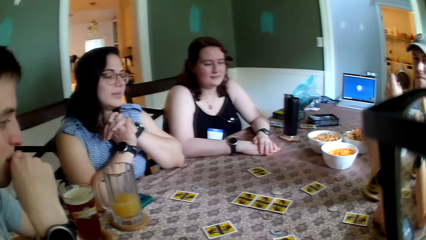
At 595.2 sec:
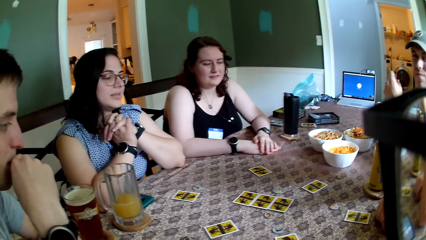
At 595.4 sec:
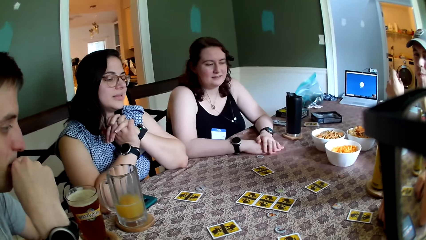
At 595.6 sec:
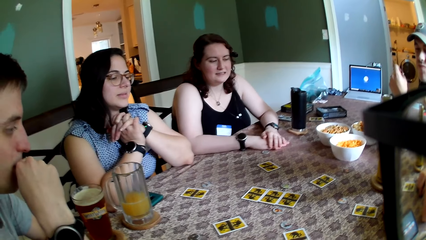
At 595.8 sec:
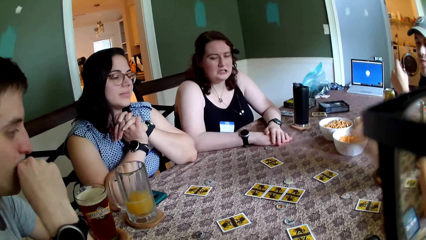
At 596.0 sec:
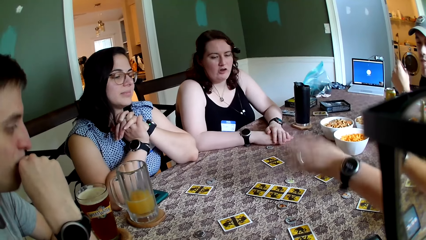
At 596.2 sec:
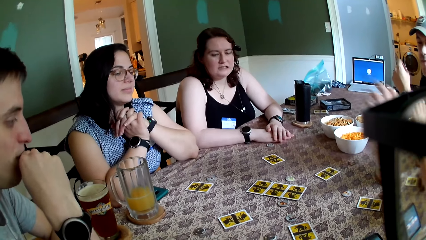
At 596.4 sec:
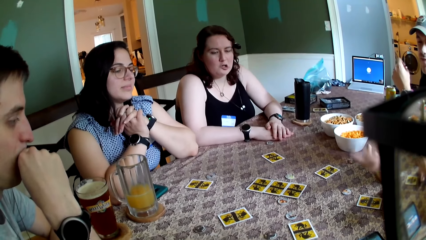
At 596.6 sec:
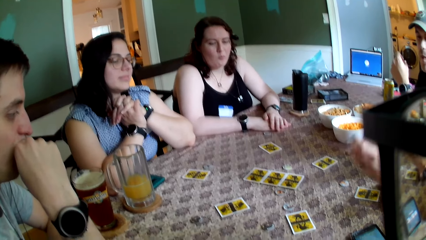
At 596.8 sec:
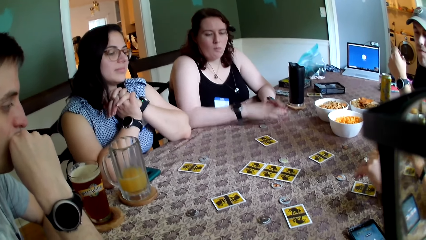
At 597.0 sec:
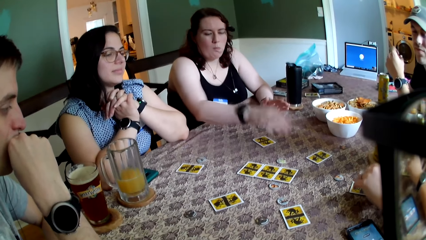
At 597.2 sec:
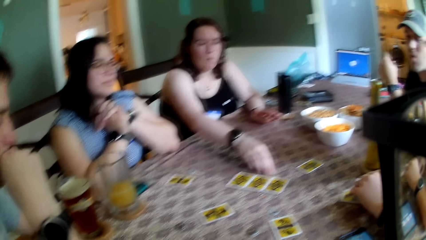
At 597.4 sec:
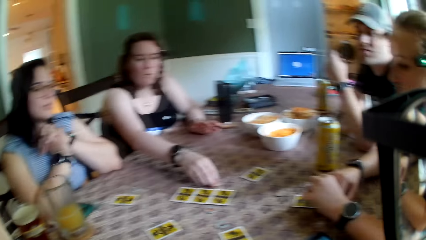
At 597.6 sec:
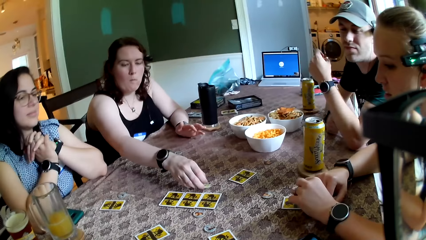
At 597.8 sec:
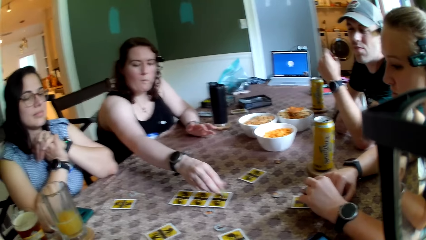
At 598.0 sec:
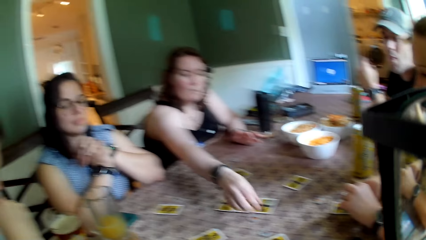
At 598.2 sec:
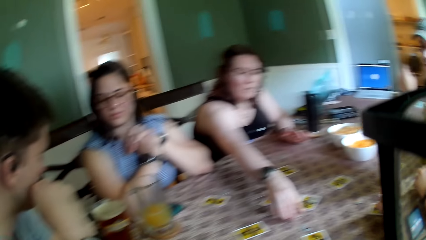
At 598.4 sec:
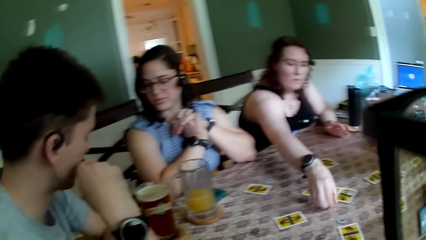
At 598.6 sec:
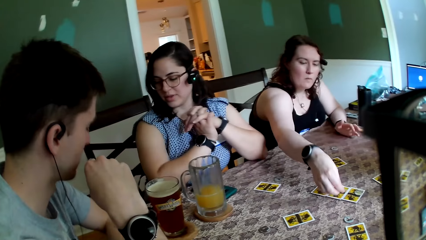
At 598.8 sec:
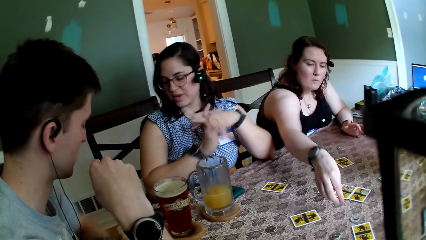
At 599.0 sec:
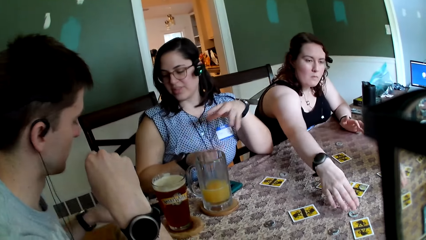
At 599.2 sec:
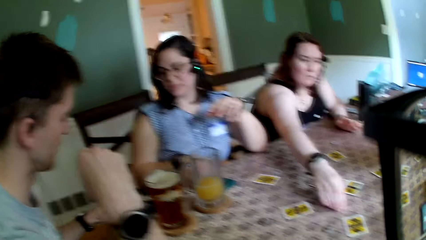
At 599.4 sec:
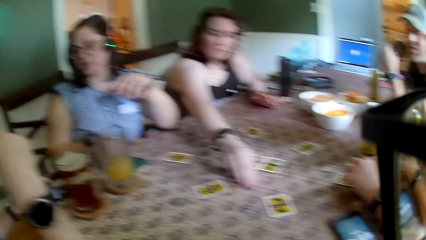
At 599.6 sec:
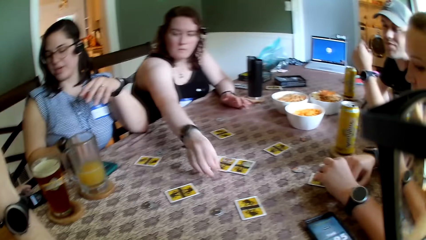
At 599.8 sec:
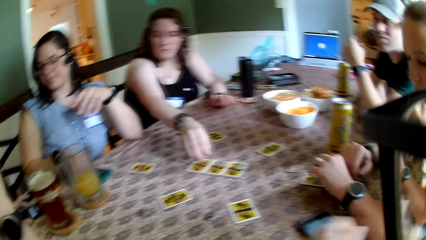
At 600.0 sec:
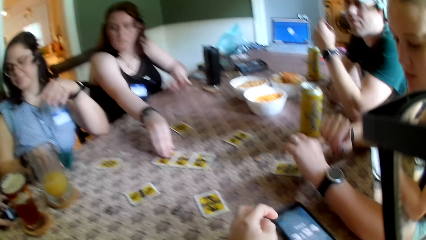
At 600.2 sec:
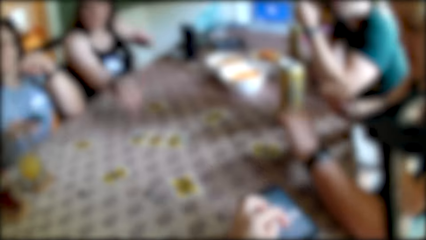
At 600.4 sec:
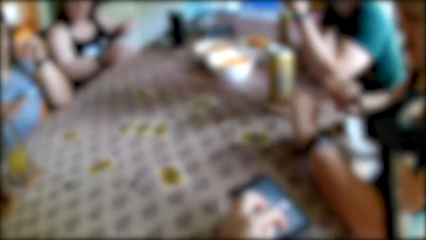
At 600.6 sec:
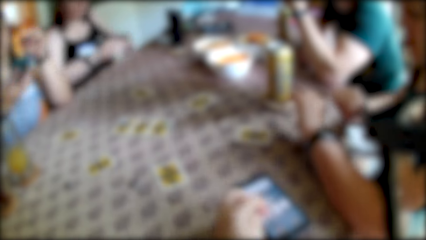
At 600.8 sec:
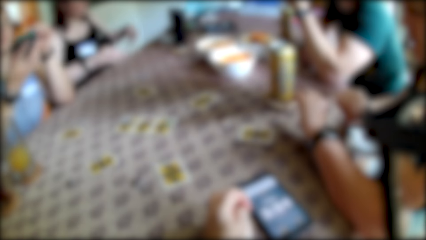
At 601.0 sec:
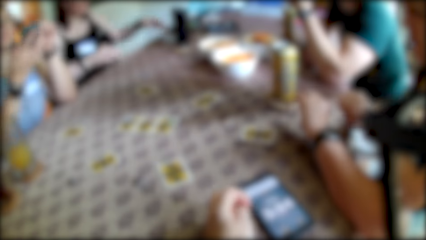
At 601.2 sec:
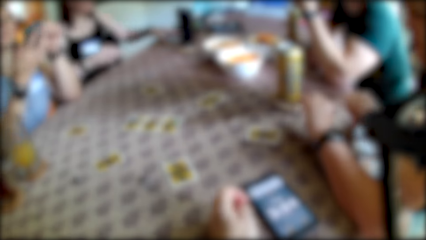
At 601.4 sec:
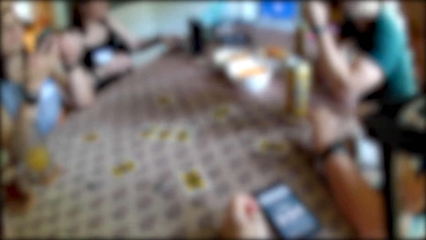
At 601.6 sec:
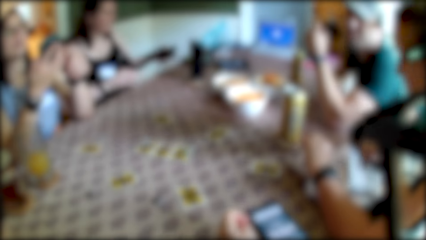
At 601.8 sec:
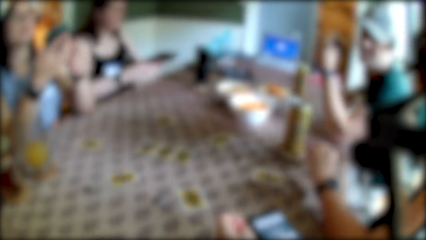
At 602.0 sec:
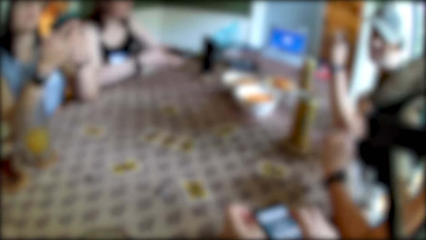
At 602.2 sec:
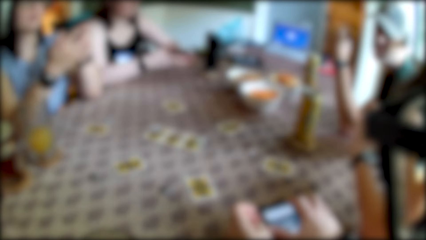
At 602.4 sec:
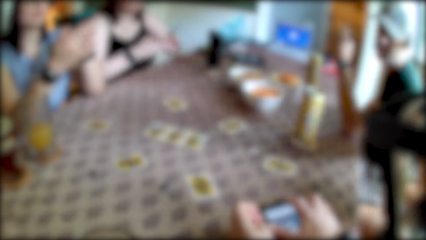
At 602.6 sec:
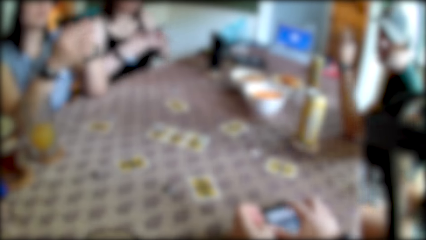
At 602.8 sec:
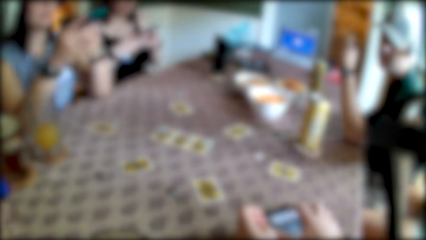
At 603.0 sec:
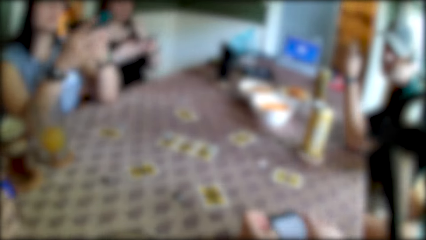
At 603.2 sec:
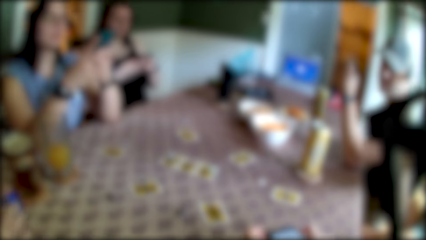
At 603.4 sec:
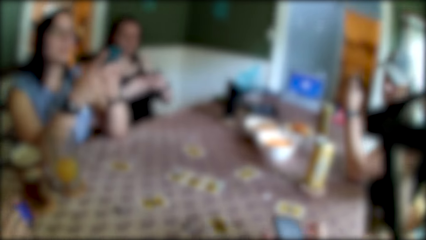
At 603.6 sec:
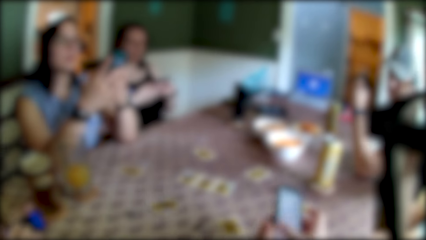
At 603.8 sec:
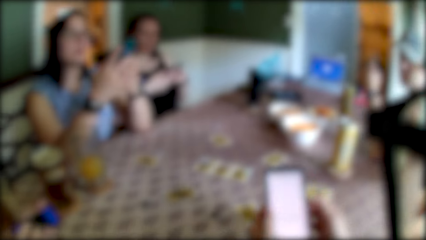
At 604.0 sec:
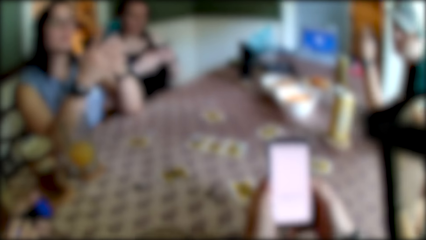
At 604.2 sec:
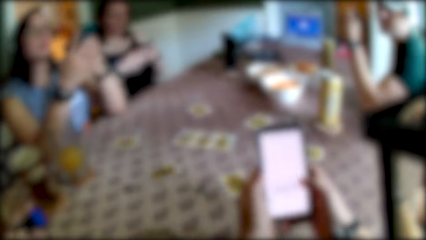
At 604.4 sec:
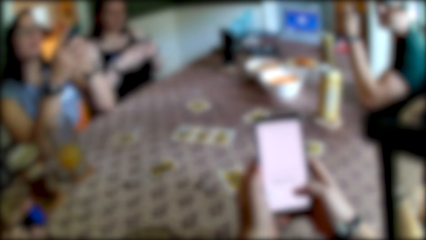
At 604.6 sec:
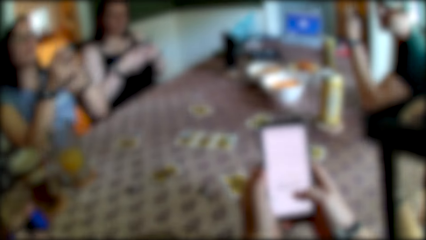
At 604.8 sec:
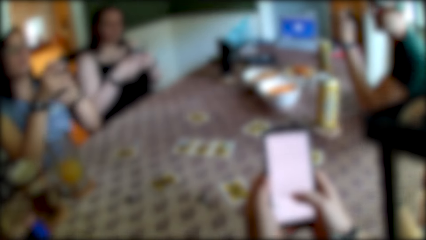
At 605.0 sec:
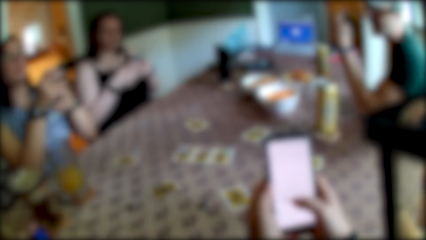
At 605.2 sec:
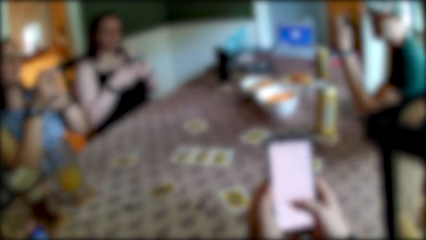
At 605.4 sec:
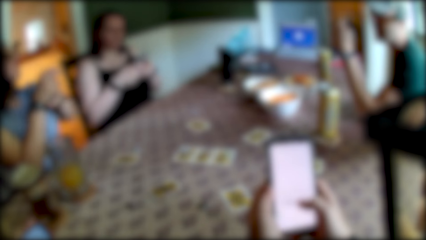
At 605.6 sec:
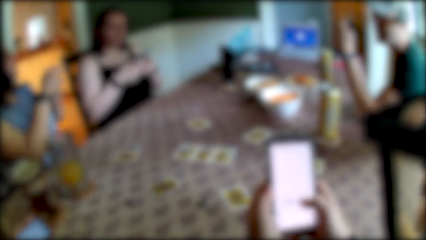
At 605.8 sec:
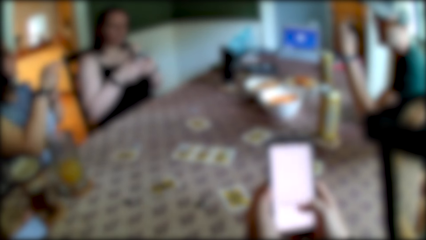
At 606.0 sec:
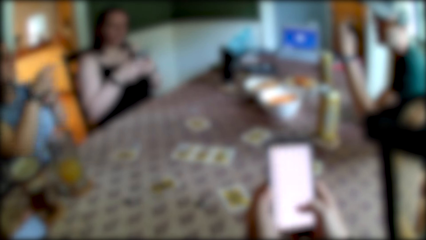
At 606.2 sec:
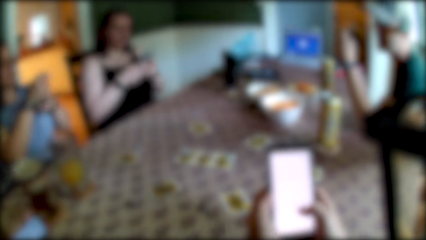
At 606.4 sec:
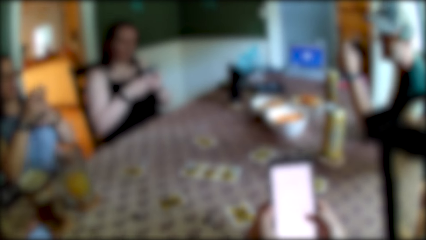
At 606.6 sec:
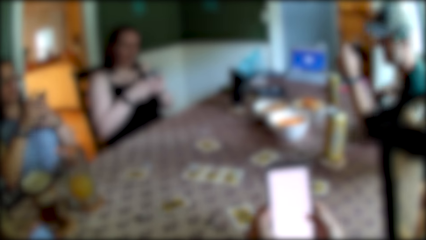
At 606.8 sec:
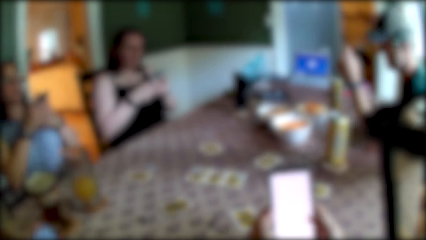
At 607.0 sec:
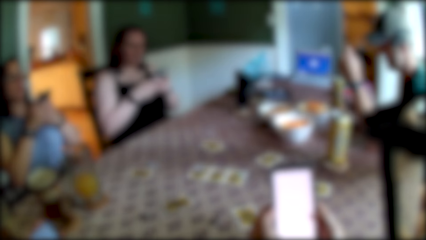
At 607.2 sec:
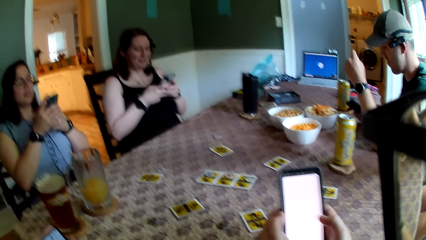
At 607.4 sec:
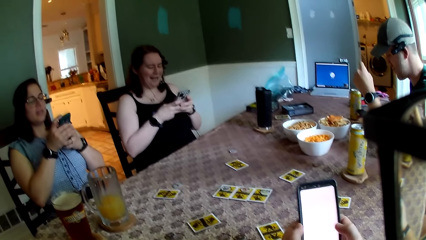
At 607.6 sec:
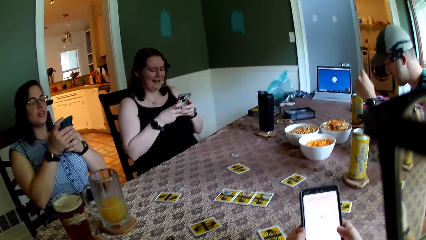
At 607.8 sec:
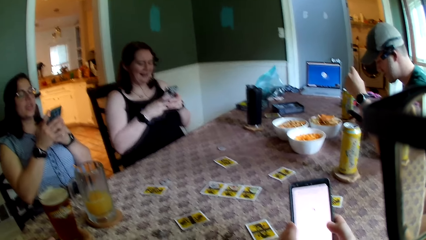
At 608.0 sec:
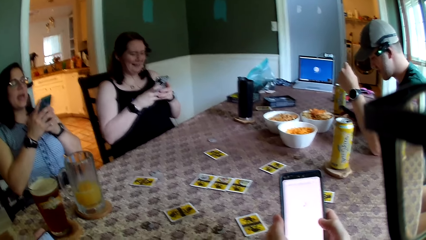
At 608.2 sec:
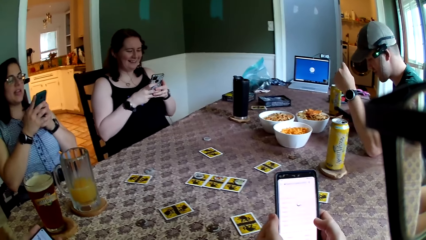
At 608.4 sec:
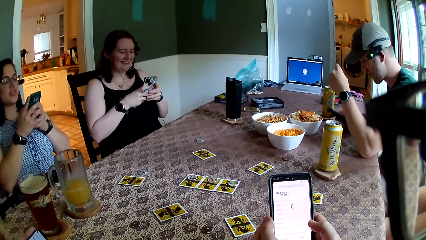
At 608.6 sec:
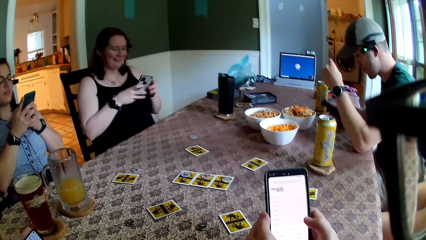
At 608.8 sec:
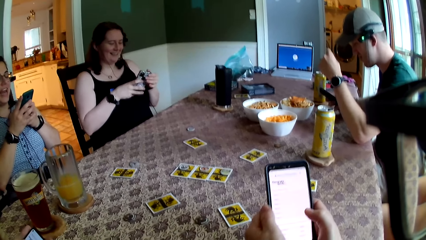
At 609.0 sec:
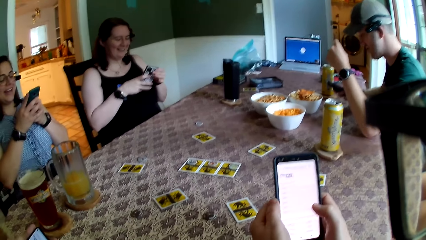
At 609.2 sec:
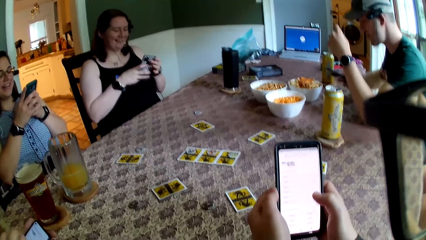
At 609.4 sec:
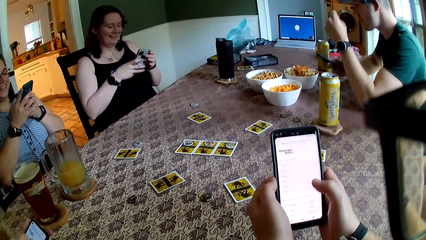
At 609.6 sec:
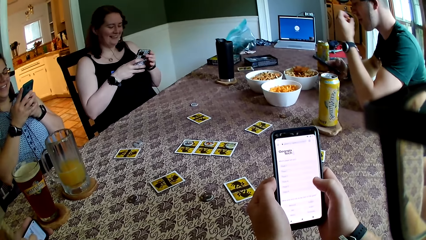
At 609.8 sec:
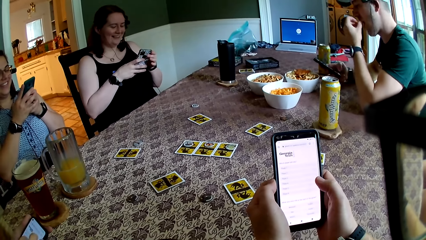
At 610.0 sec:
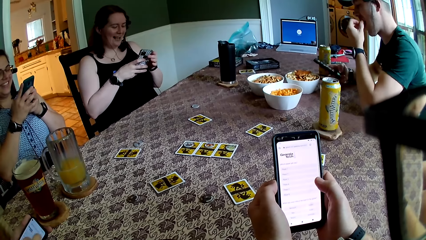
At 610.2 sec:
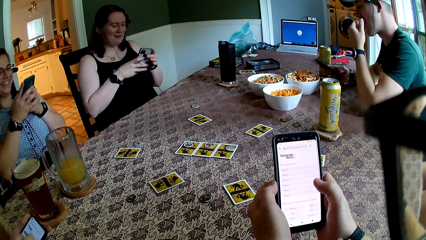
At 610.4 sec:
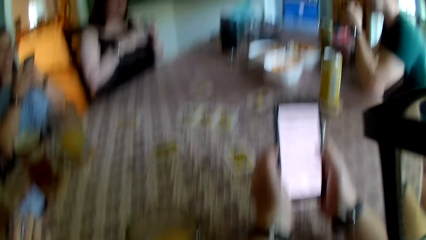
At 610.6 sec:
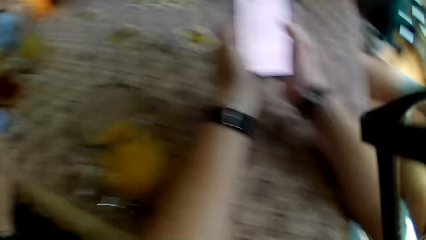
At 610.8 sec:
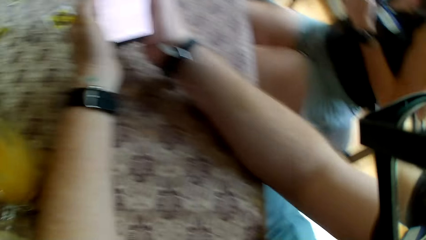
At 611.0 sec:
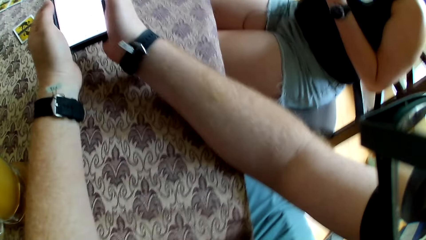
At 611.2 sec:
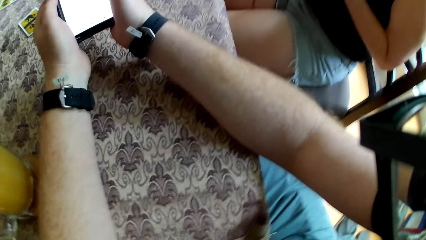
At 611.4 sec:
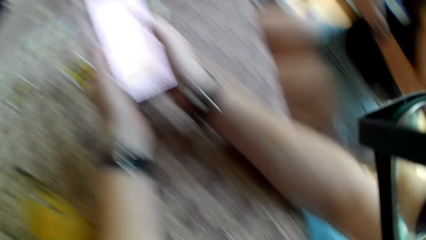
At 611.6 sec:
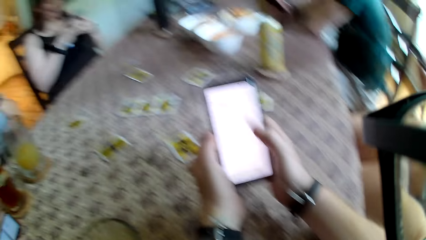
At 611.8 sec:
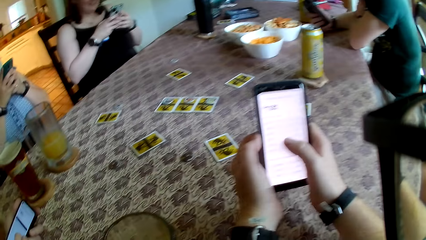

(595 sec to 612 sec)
A woman picks up the token from the table with her right hand. The woman drops the token on the table with her right hand. The camera wearer looks around the apartment. The woman picks up the token from the table with her right hand. Another woman picks up a phone from the table with her right hand. The first woman drops the token on the card on the table with her right hand. The first woman picks up a phone from the table with her left hand. The other woman operates the phone with both hands. The camera wearer picks up a phone from the table with his right hand. He operates the phone on the table with his right hand. The other woman removes both hands from the table. The camera wearer operates the phone on the table with both hands. A man operates a phone with his right hand. Another man operates a phone with his right hand.
